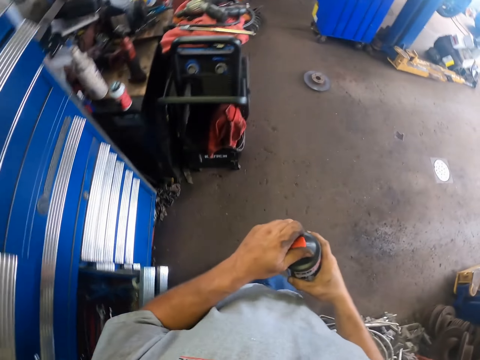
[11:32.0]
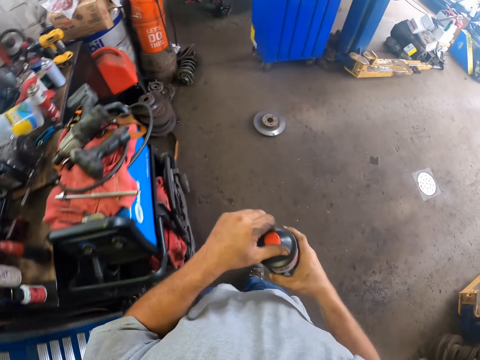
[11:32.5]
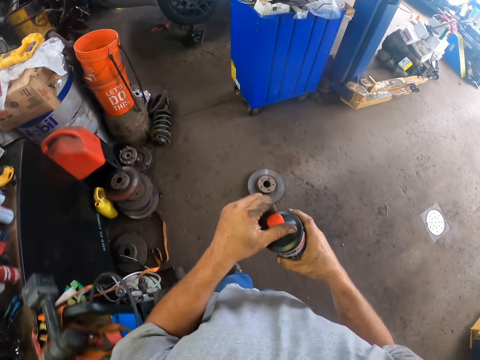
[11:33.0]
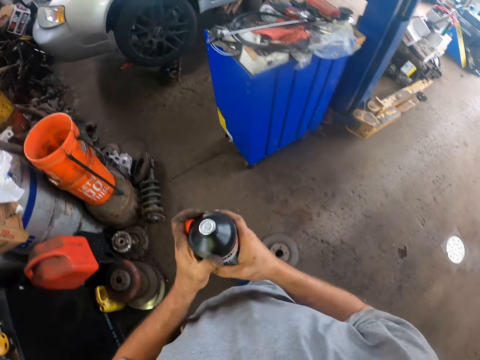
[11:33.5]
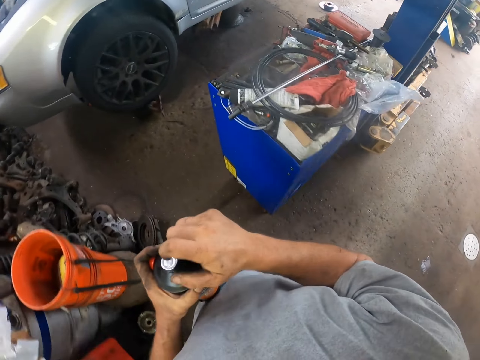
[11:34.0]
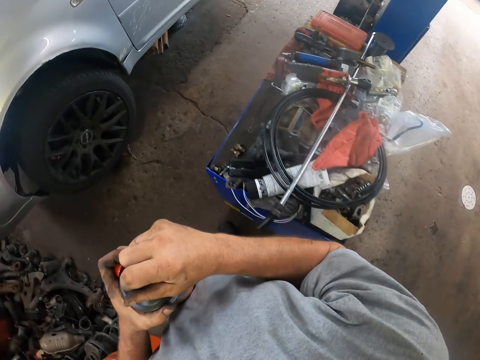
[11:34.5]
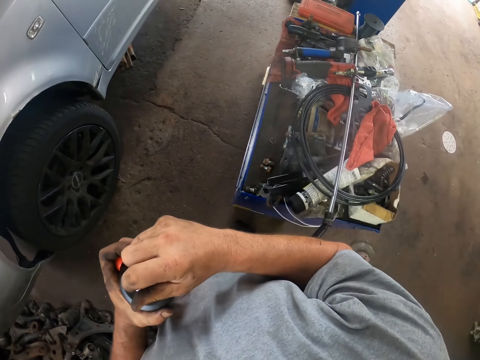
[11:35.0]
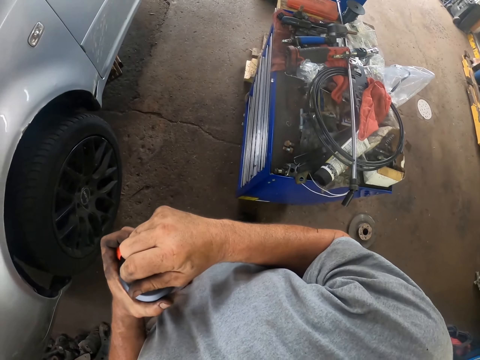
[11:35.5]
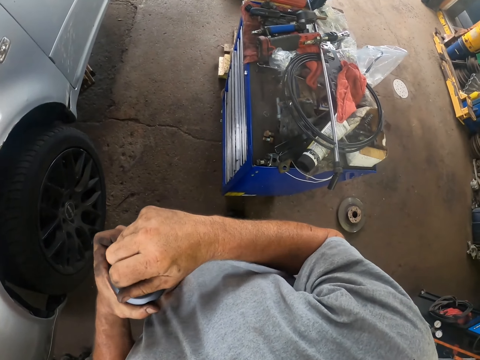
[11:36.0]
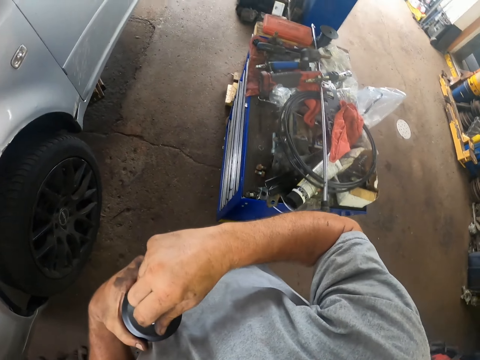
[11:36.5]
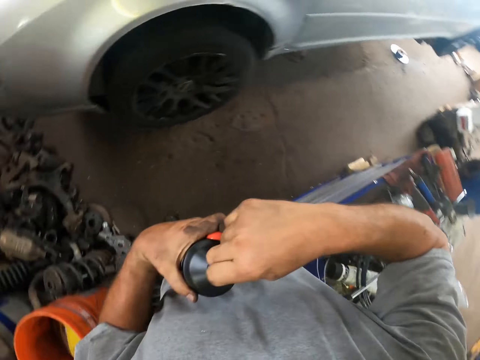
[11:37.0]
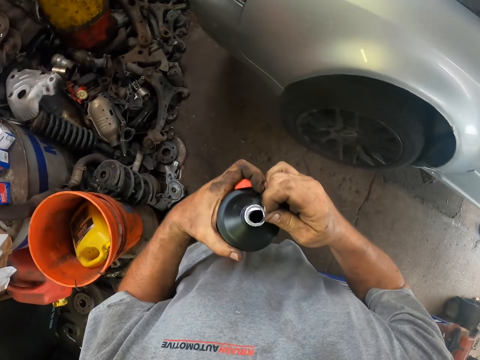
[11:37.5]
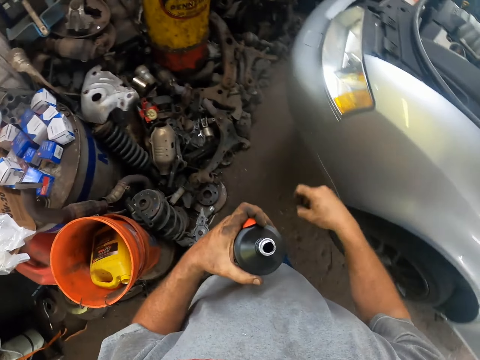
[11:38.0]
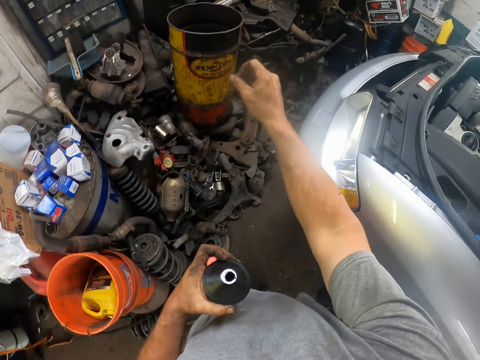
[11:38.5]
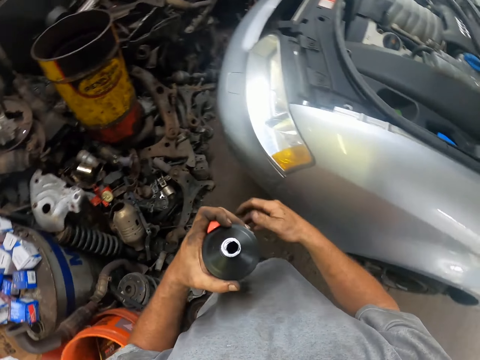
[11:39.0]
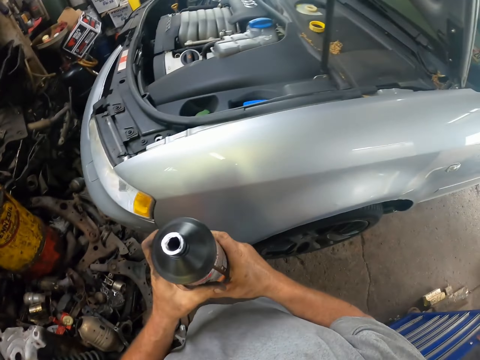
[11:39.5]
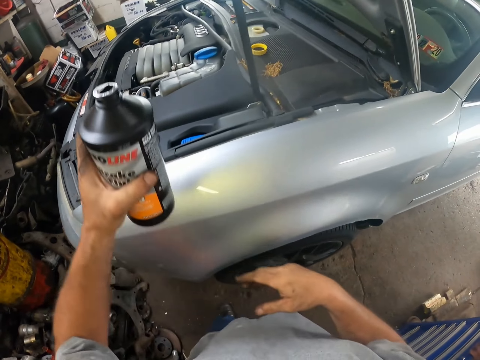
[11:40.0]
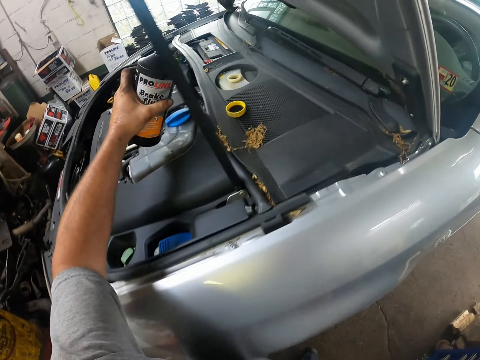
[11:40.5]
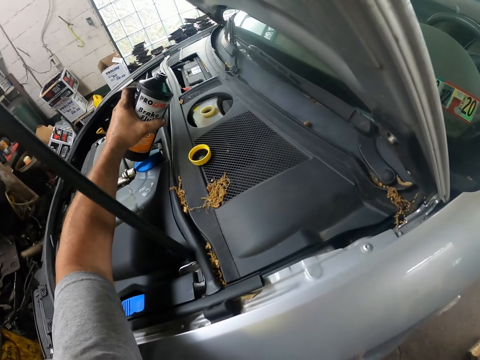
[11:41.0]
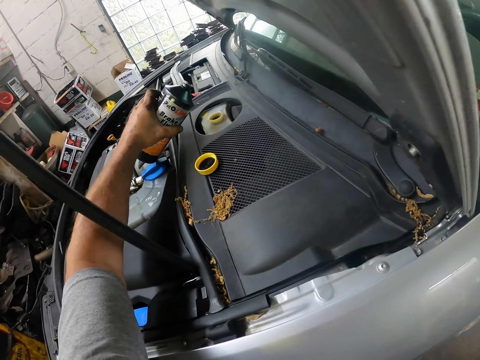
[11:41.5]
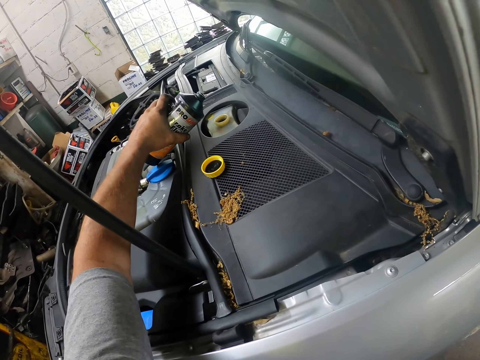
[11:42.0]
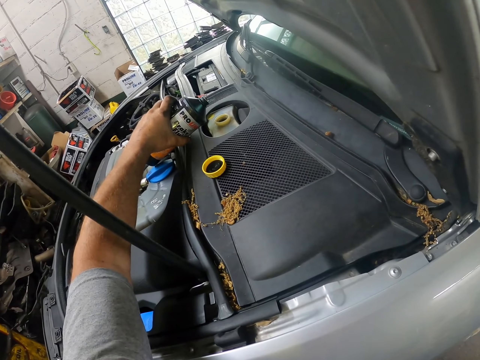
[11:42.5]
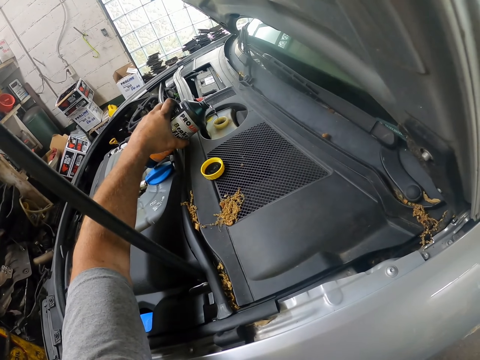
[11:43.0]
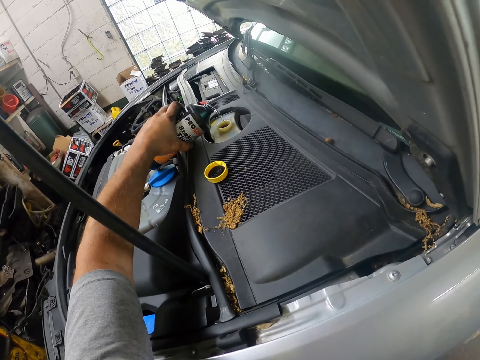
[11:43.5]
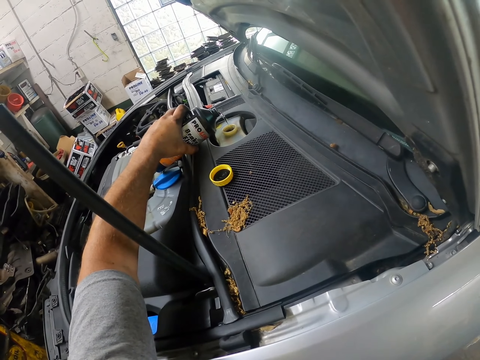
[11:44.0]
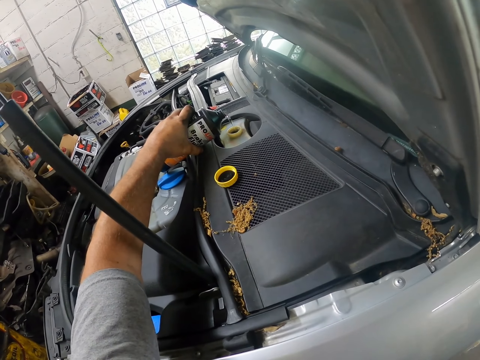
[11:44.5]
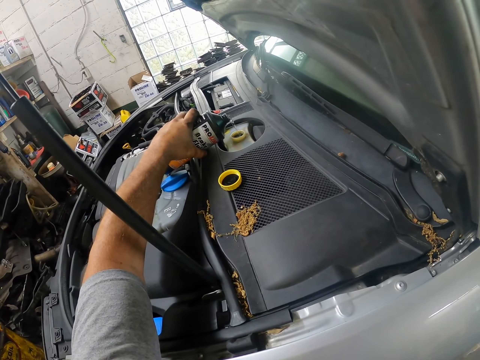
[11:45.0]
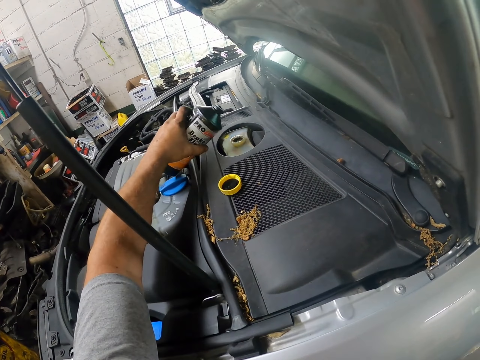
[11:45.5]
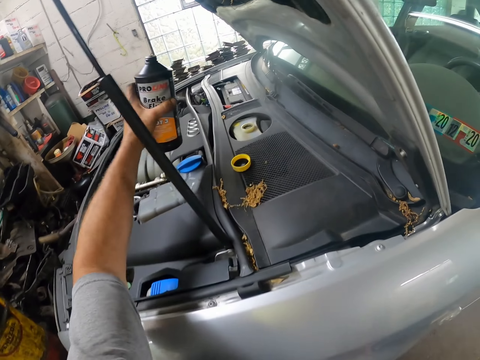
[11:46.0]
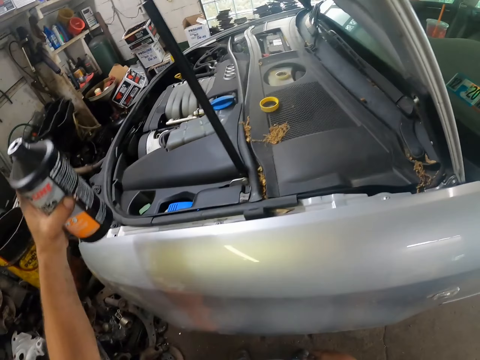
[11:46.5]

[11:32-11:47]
The camera wearer picks up another bottle. They open the bottle lid and walk towards the car. They throw the bottle lid. They pour the bottle's content into the tank.

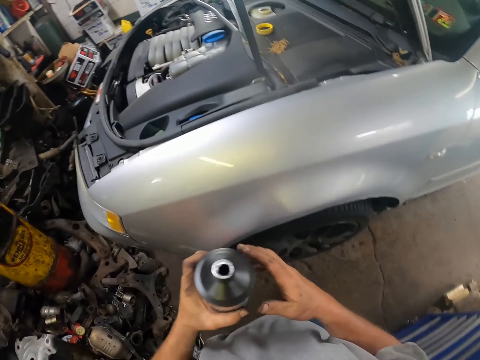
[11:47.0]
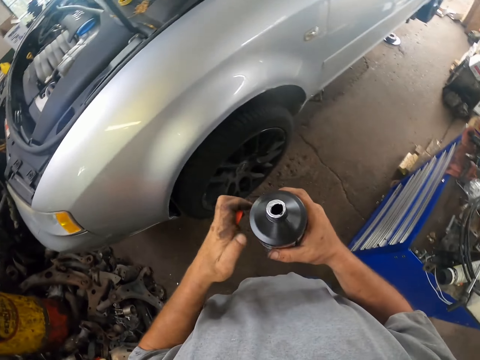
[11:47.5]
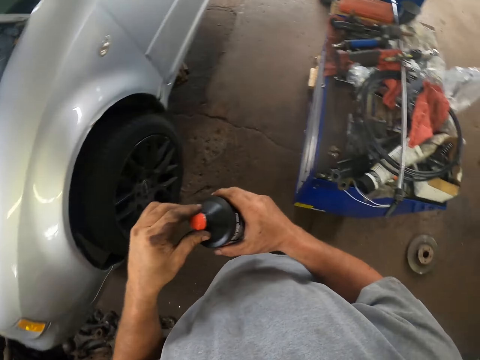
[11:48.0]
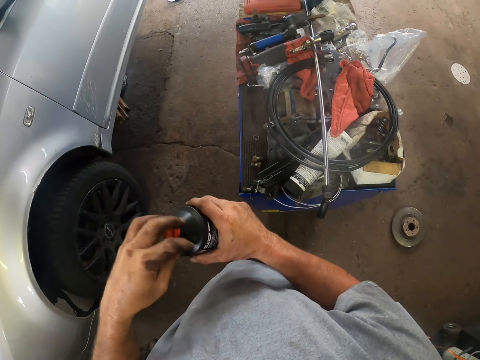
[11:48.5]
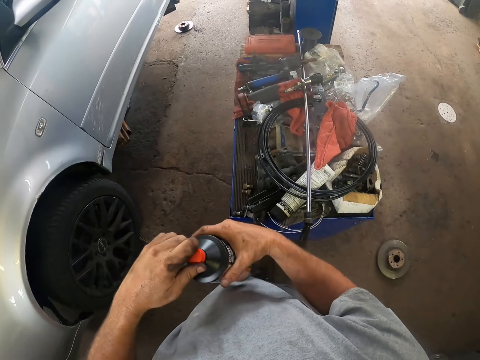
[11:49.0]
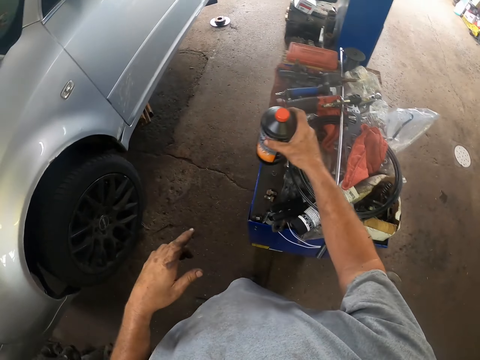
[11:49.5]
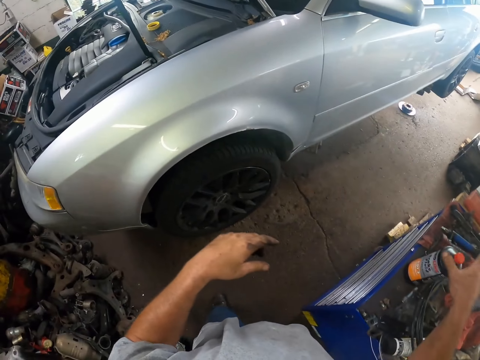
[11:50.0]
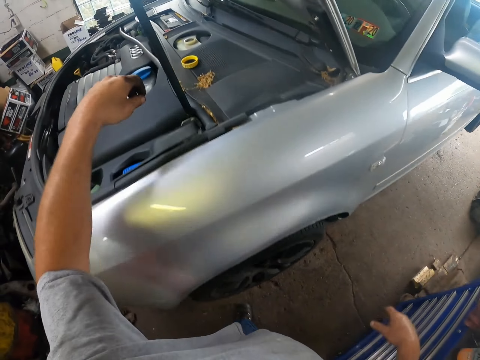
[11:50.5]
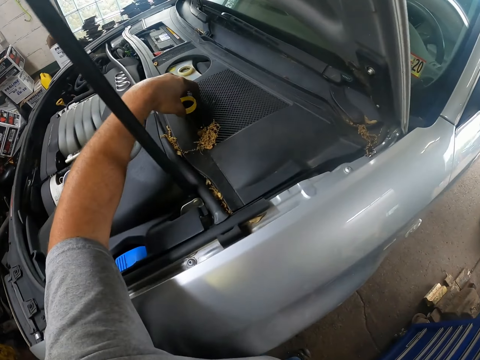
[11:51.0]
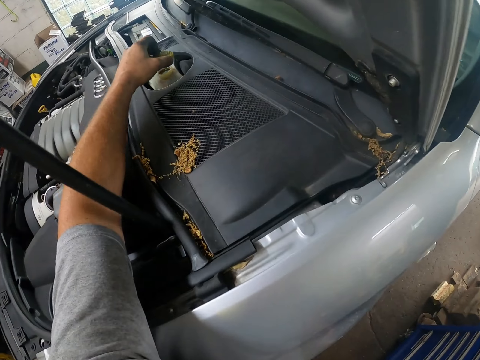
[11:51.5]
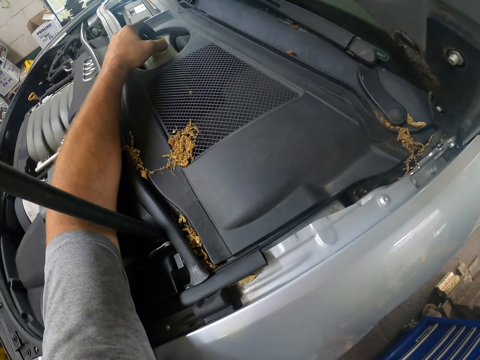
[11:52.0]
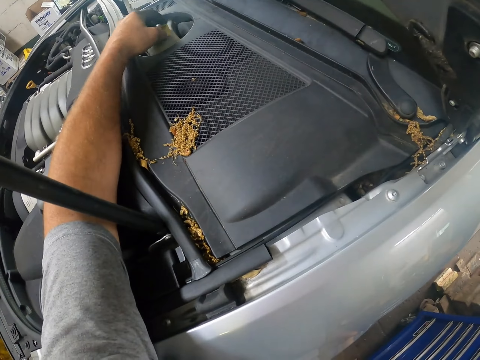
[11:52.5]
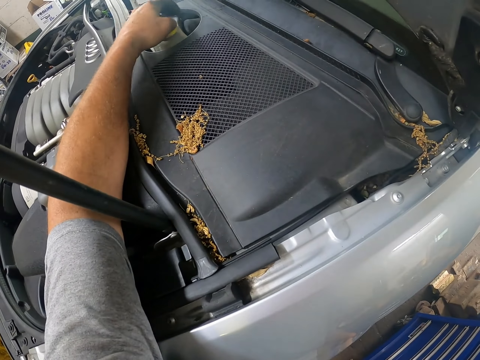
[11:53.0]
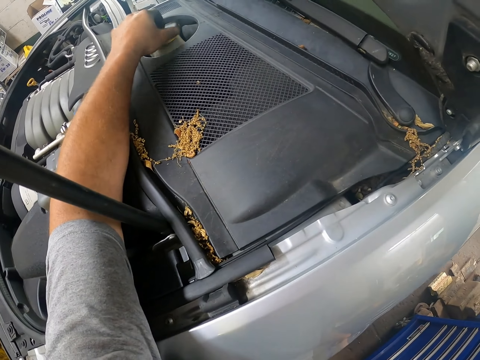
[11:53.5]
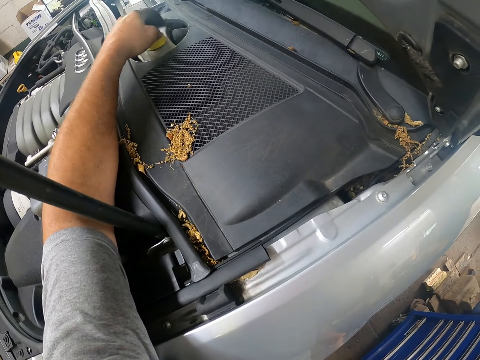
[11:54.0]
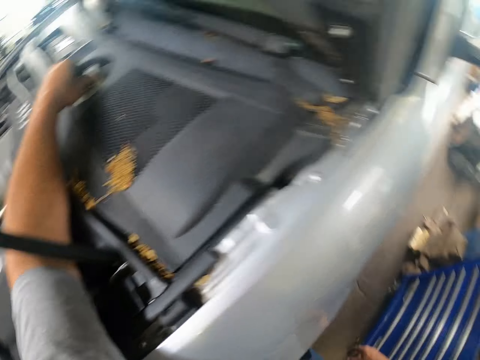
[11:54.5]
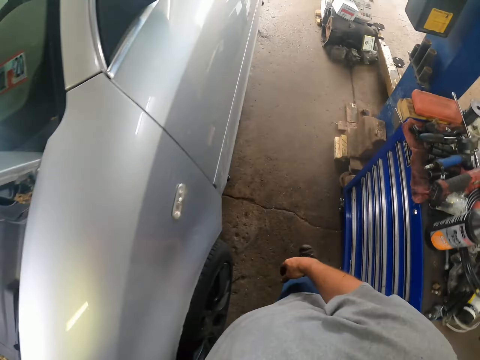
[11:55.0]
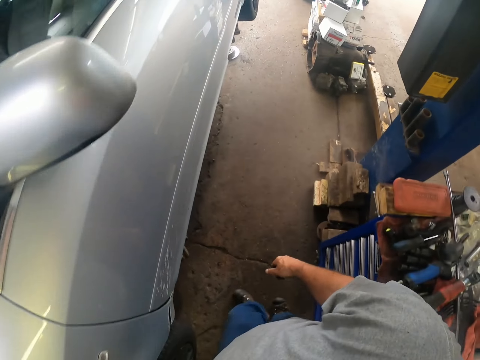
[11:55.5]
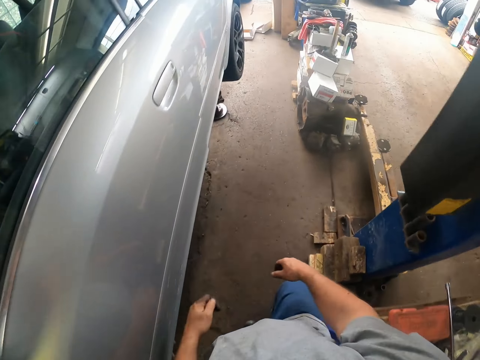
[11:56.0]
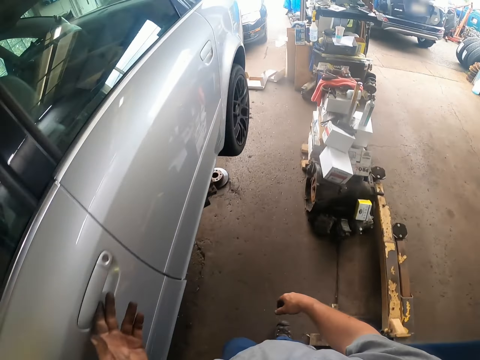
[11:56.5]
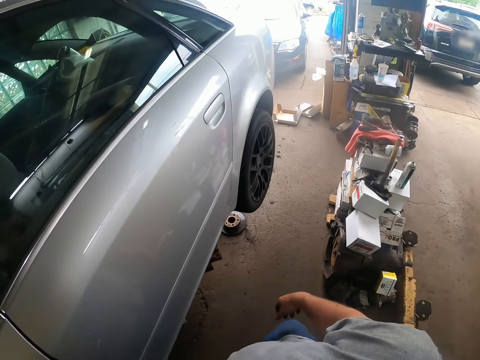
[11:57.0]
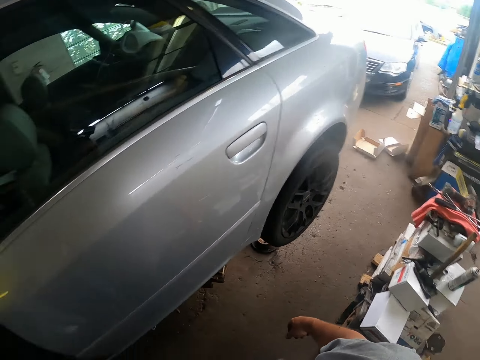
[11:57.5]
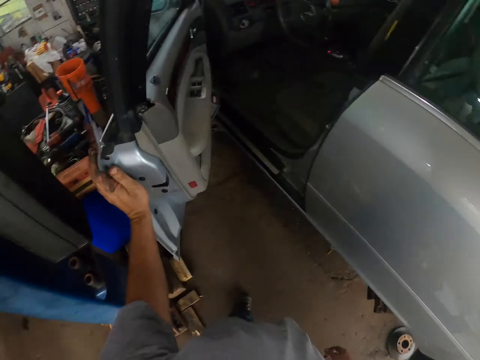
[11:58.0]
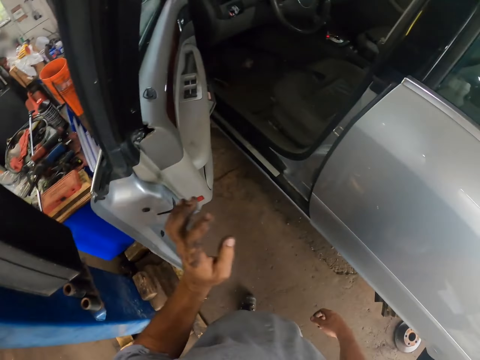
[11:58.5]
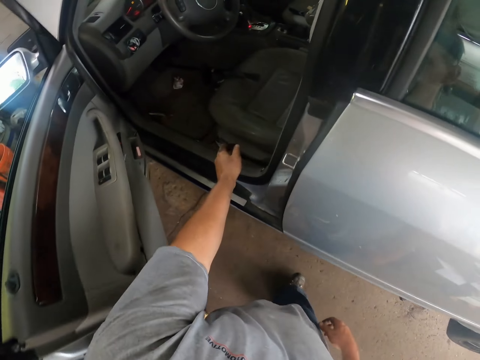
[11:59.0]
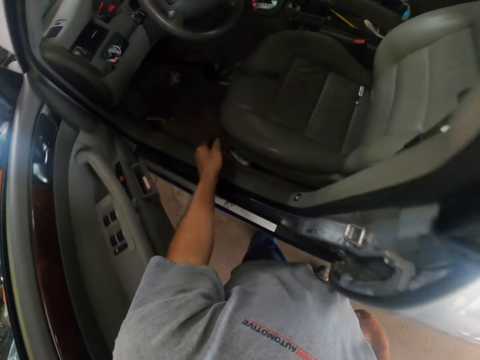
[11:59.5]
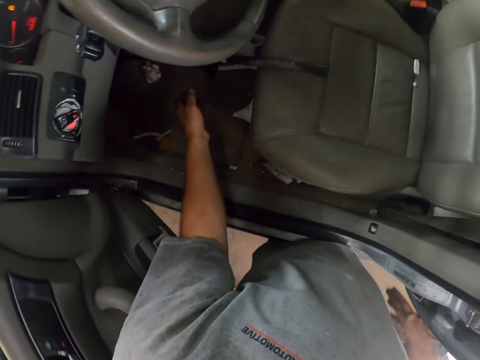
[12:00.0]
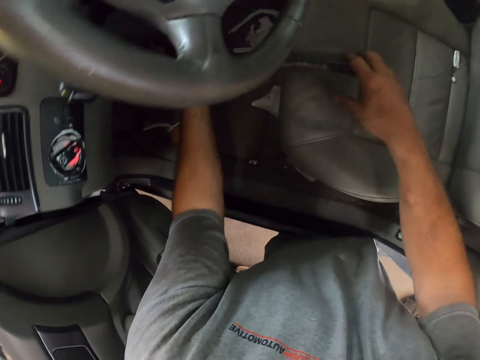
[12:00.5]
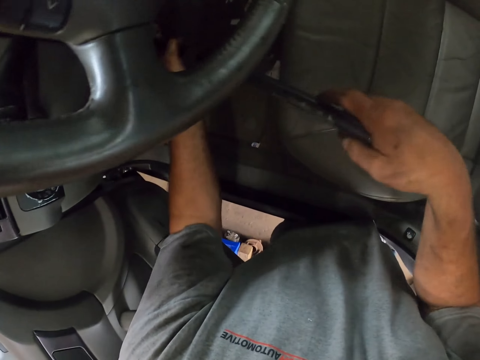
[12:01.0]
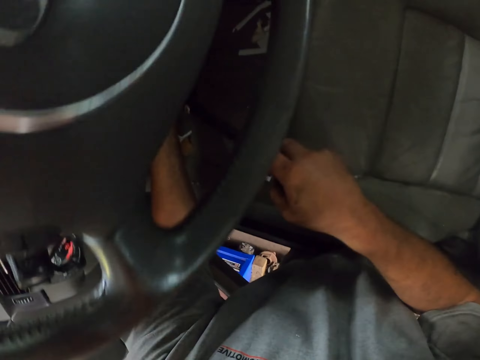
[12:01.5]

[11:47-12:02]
The camera wearer closes the plastic fluid. They place the plastic fluid on a work board. They close the clutch. They walk towards the car door. They open the car door. They touch the deep inch drive.
